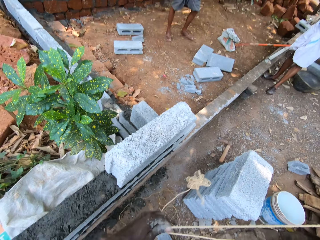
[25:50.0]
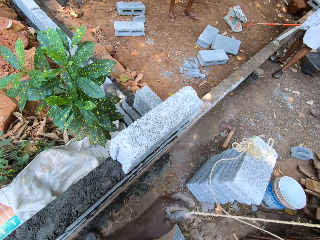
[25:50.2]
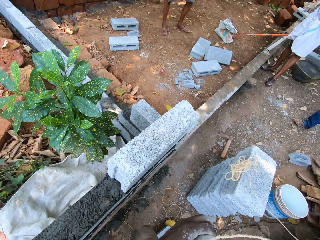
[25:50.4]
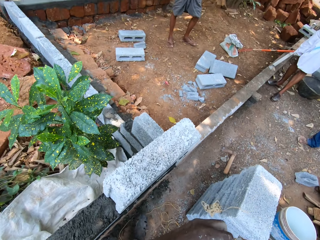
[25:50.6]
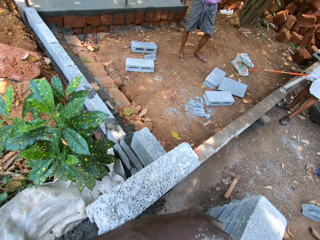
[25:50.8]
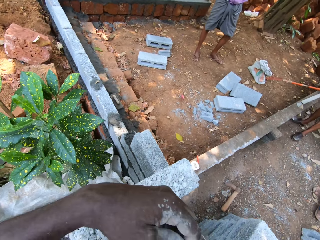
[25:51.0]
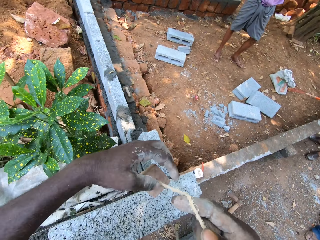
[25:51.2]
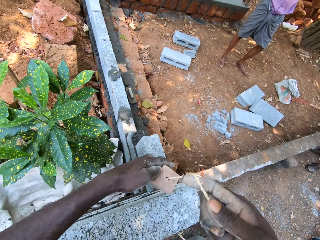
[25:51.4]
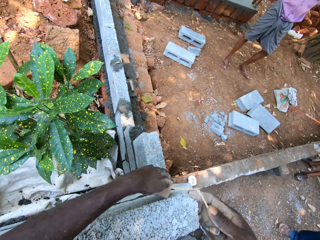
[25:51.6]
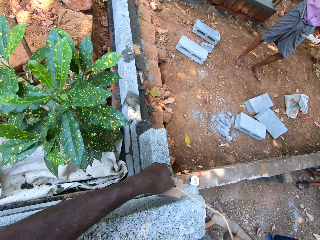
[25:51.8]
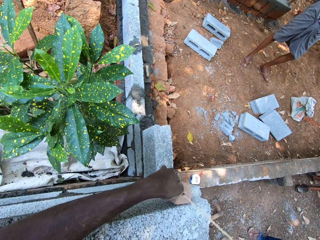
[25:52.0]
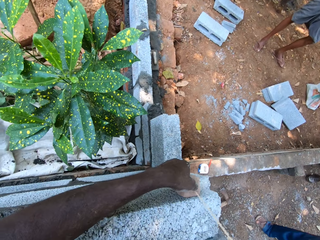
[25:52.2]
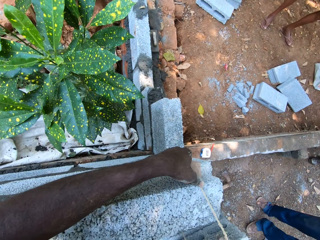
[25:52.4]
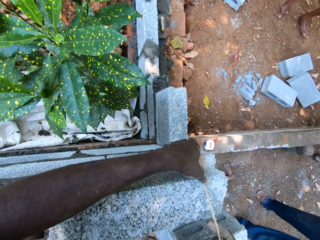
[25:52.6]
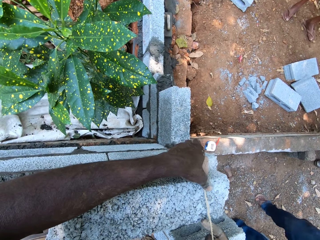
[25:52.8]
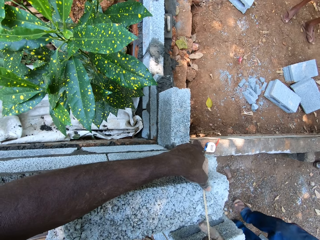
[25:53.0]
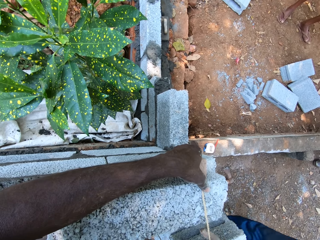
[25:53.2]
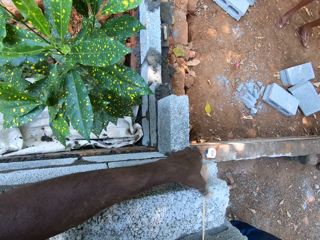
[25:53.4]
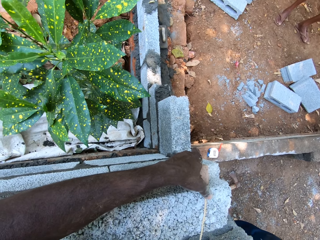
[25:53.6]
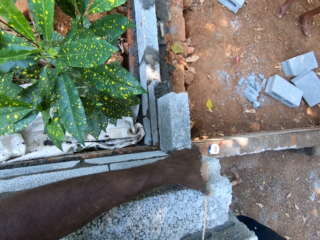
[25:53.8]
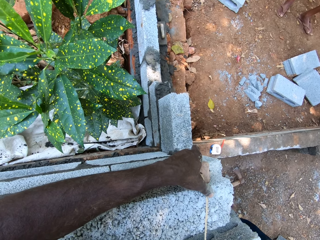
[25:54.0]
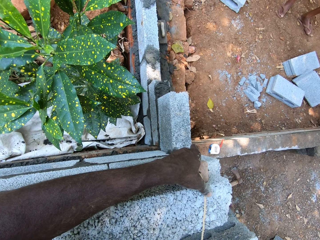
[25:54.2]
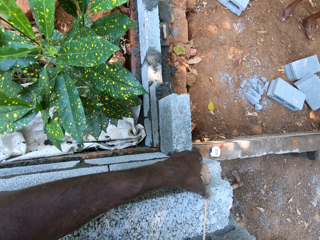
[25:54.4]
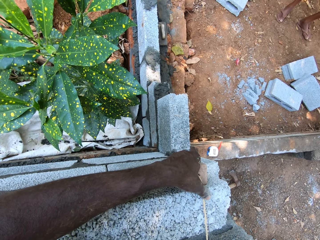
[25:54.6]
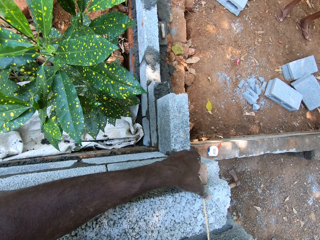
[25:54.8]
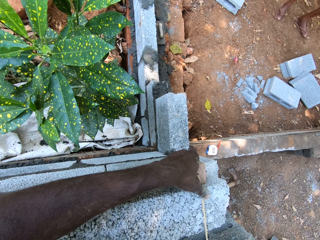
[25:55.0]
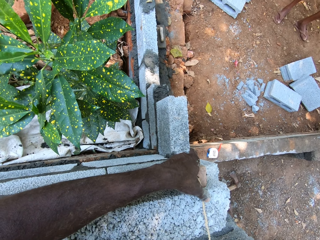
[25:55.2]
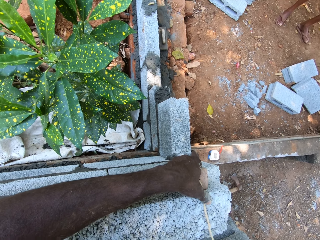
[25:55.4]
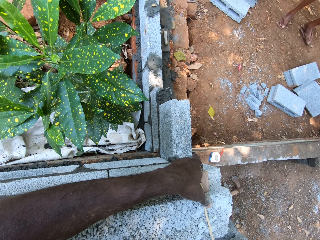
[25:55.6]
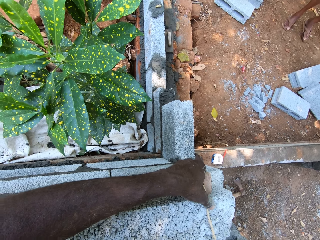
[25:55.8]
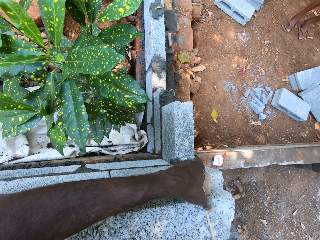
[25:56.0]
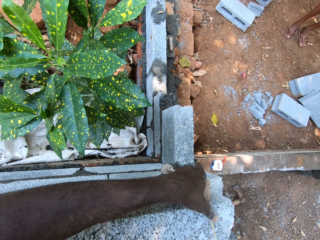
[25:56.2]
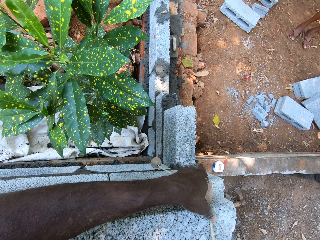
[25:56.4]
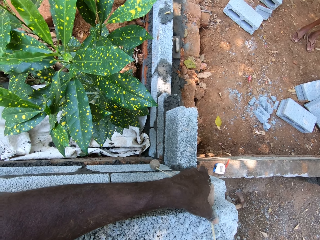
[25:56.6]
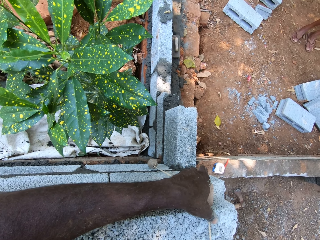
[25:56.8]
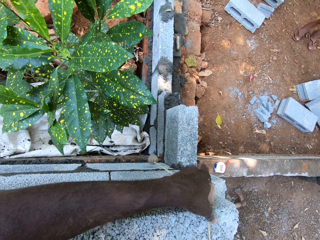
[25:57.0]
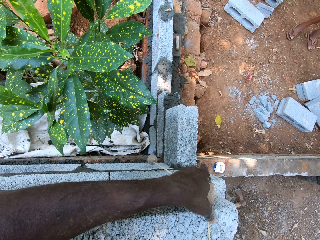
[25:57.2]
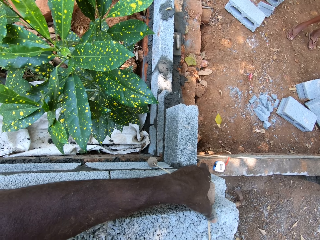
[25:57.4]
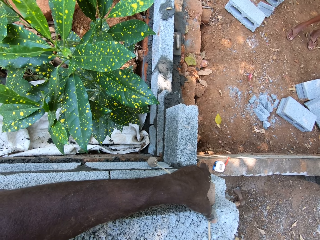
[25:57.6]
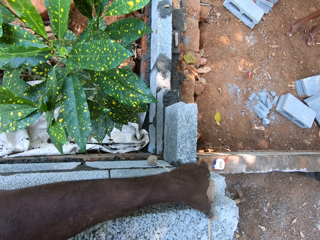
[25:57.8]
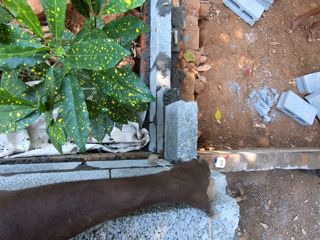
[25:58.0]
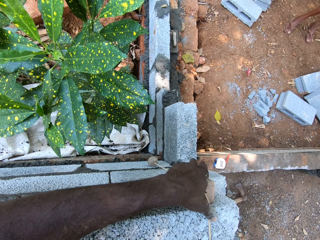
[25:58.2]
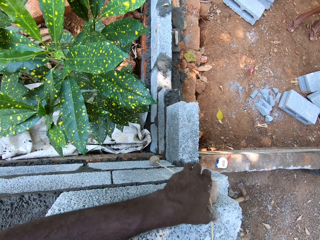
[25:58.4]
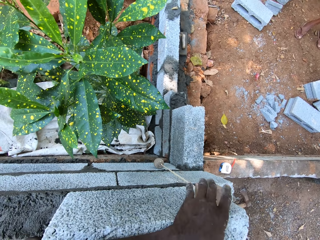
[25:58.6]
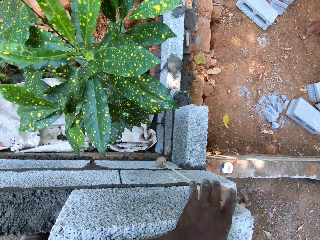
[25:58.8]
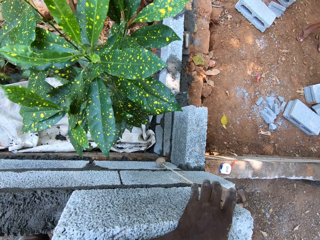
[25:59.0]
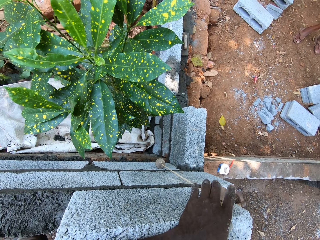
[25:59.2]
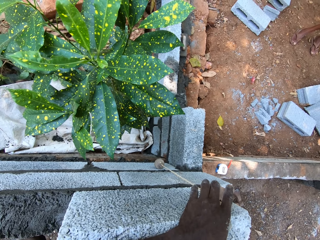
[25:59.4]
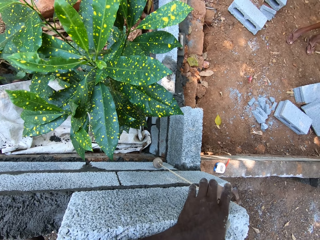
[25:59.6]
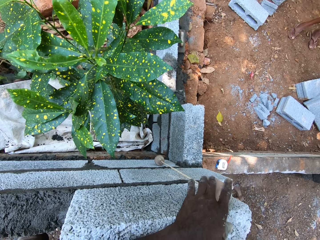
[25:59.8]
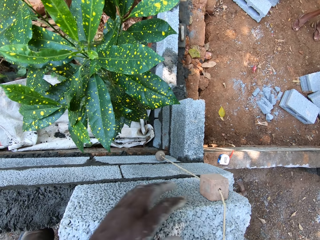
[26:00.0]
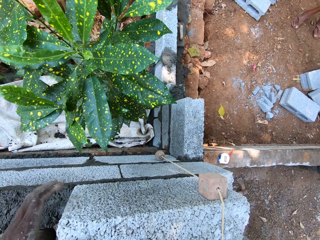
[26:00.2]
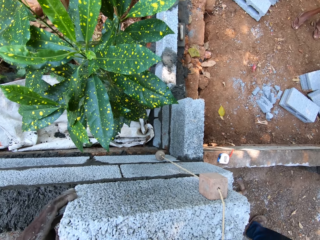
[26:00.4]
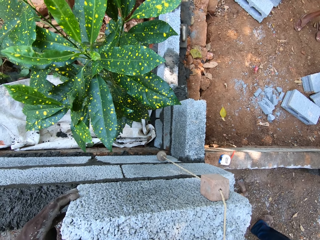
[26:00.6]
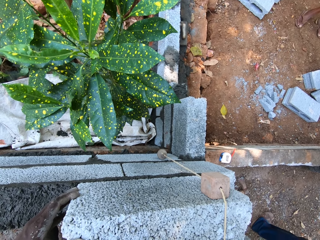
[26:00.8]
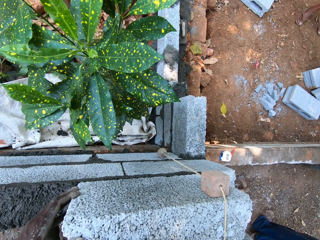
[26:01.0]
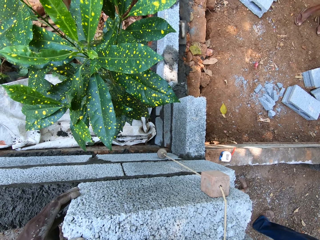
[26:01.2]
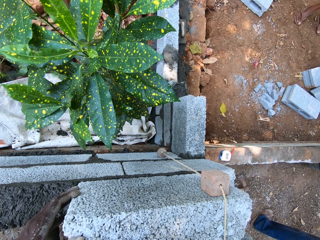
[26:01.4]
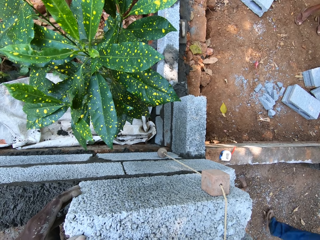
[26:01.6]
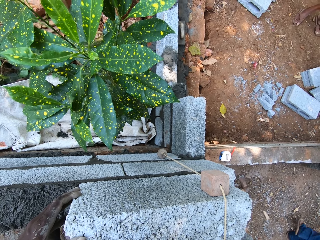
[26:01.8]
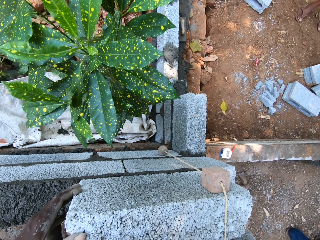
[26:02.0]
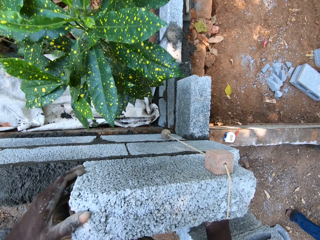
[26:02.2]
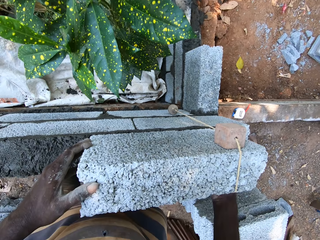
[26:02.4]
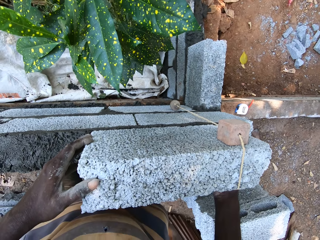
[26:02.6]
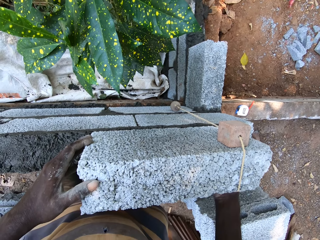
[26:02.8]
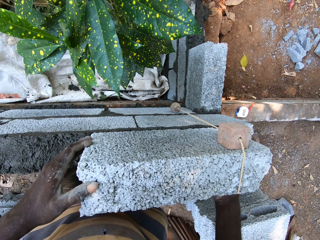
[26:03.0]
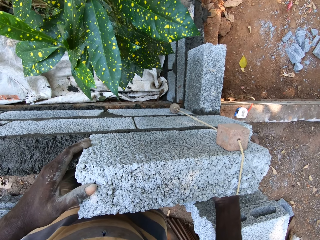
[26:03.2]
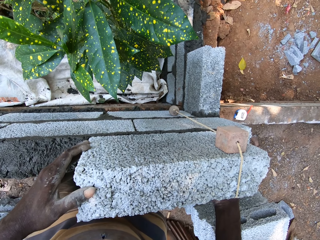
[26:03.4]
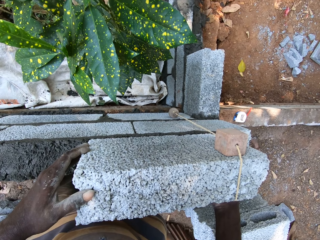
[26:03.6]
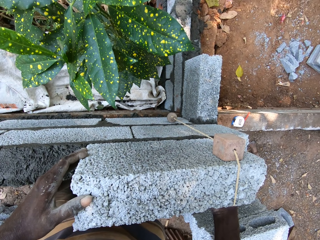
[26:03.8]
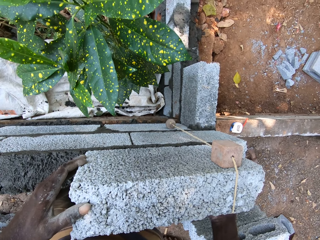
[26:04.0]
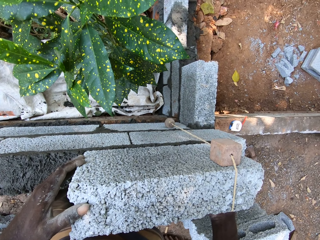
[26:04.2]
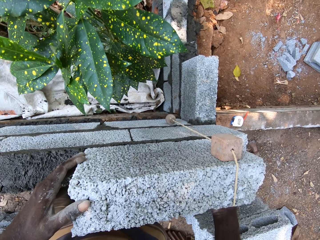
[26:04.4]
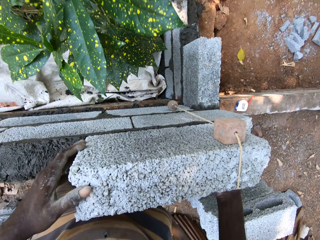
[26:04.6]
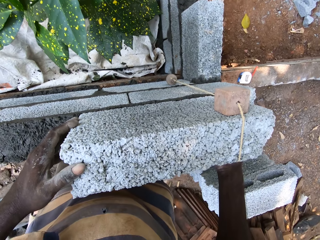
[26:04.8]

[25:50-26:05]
The camera wearer examines the wall with the rope in both hands. He levels the brick with the plumb bob. He interacts with a man. He levels the bricks. He holds the brick with his left hand.

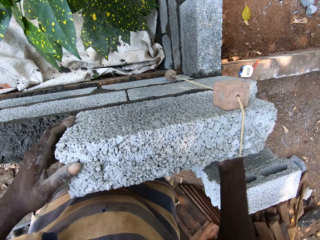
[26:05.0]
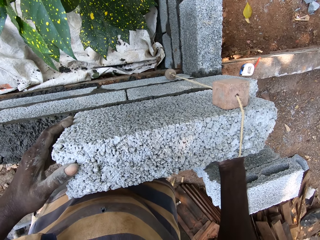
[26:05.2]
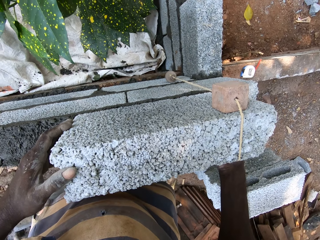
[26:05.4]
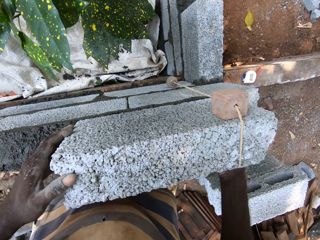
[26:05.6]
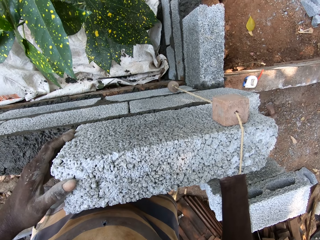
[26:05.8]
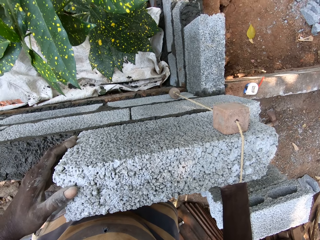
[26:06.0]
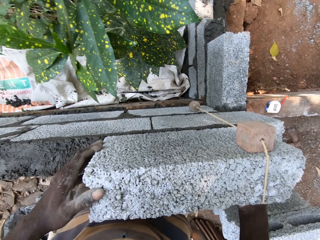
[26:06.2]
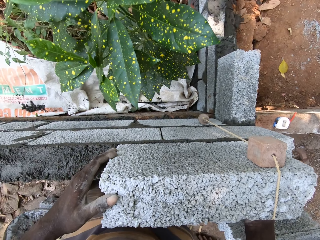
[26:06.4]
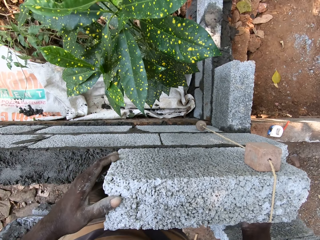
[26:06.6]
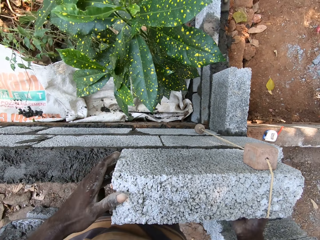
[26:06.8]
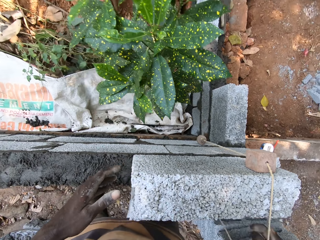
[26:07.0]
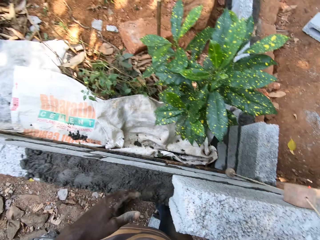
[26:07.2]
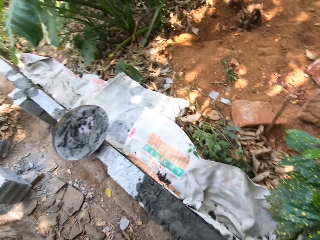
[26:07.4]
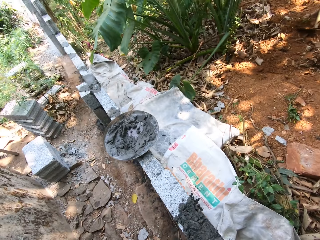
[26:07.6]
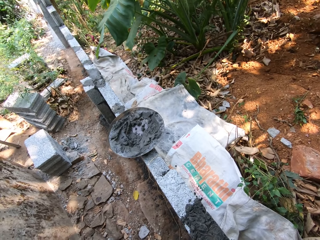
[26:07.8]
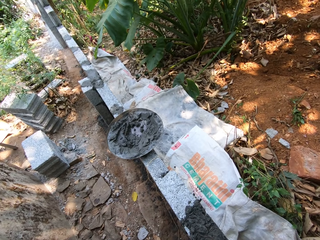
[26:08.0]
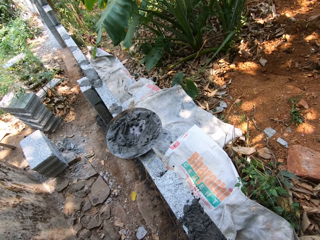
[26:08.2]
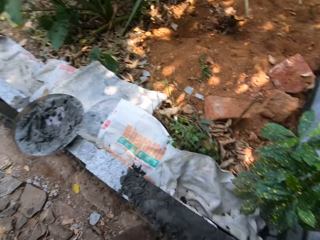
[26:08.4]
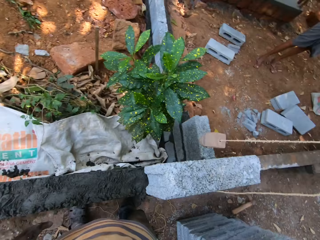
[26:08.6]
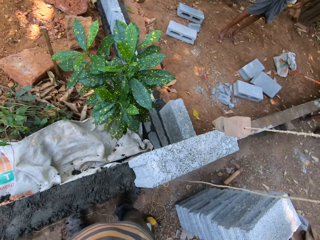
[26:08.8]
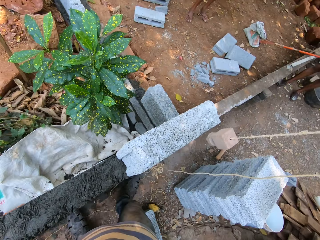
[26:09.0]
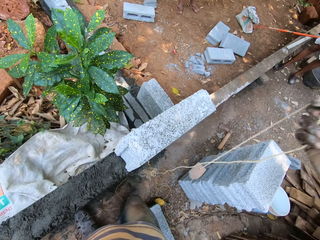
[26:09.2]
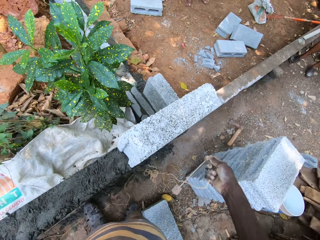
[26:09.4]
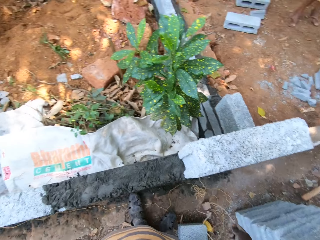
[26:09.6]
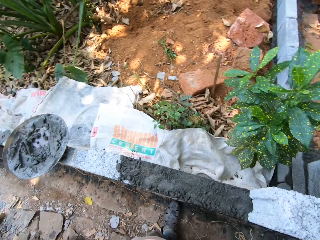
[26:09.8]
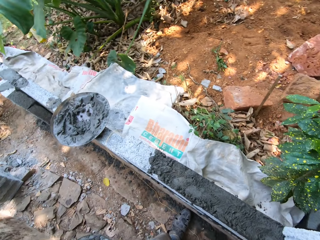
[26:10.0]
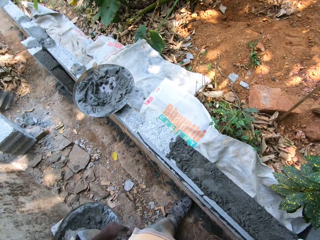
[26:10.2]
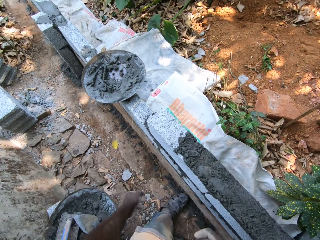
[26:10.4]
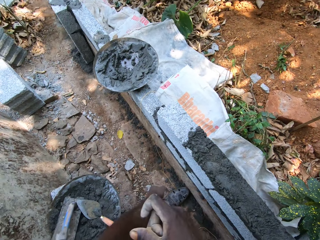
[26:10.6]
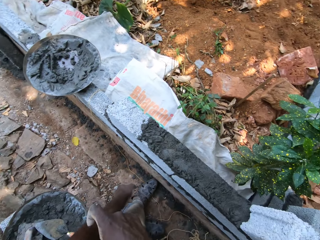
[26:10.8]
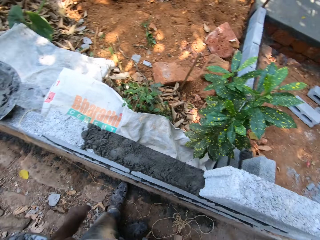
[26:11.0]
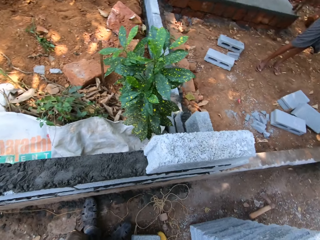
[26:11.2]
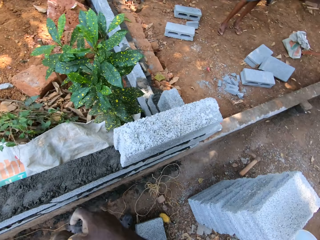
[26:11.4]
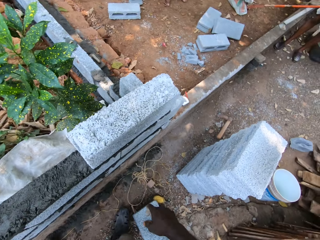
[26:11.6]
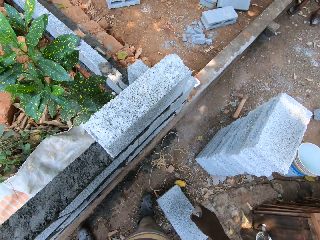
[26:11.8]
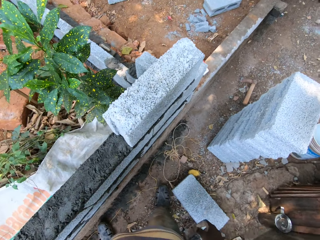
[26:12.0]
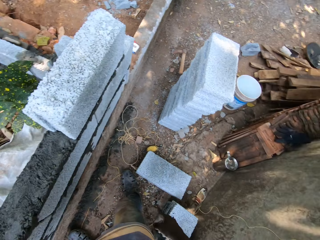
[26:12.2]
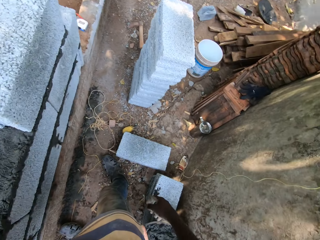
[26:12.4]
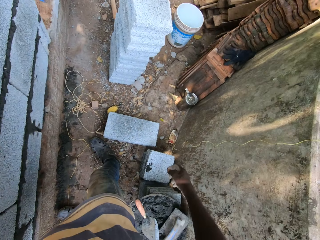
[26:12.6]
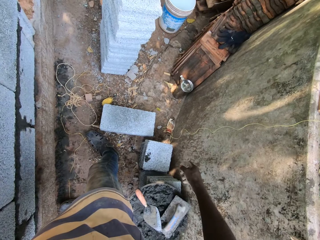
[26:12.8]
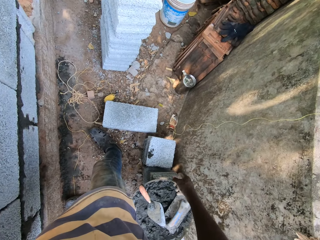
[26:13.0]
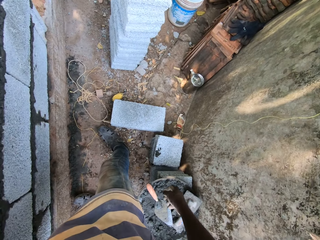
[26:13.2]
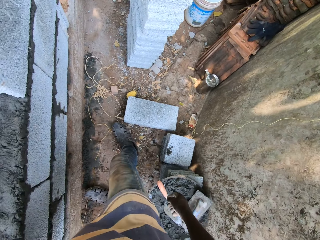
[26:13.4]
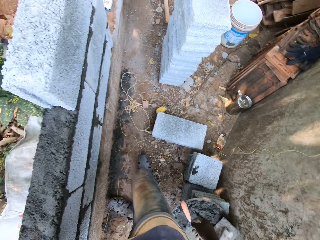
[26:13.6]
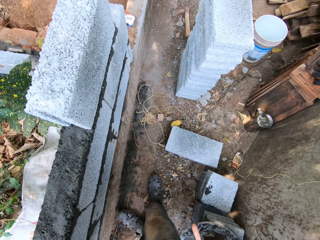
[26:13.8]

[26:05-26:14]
The camera wearer interacts with a man. They look around. They put the plumb bob down. They look around. They interact with the man.
